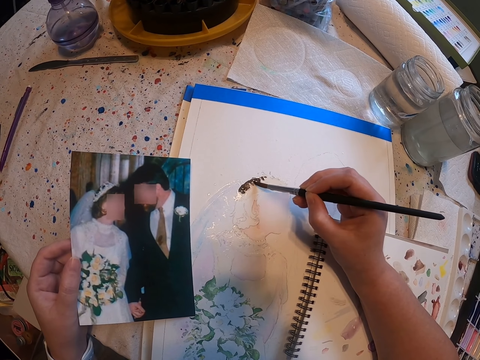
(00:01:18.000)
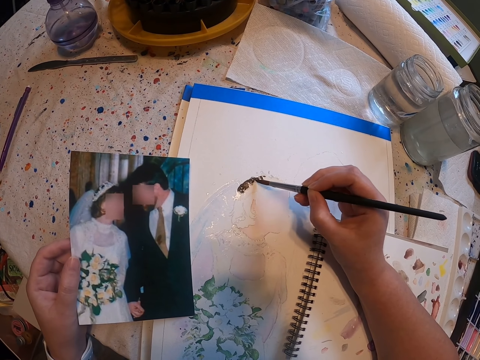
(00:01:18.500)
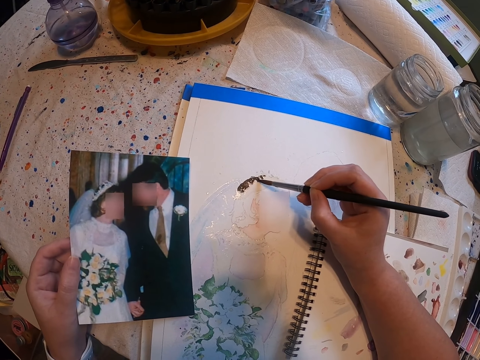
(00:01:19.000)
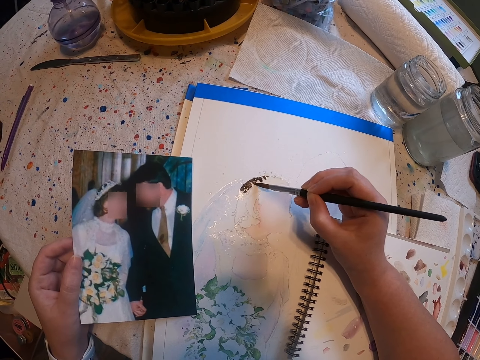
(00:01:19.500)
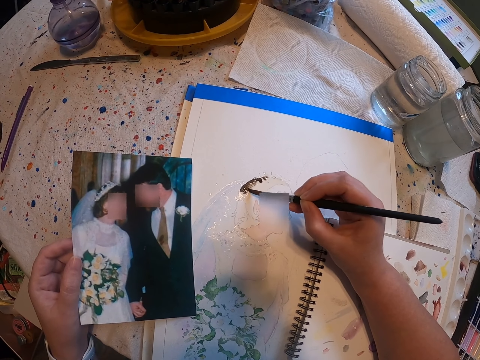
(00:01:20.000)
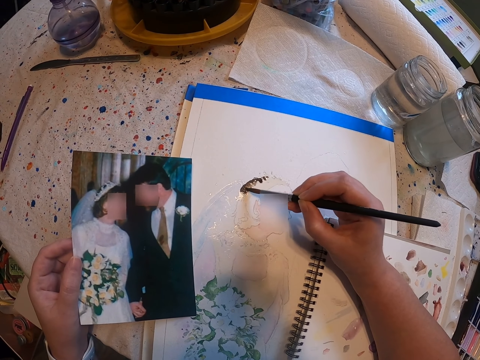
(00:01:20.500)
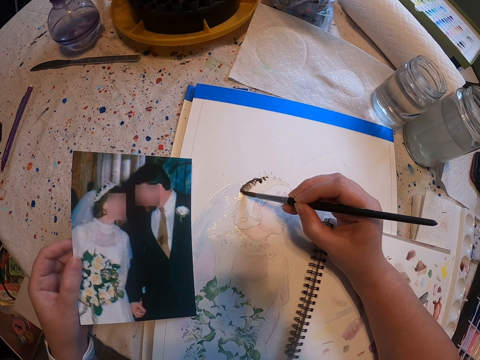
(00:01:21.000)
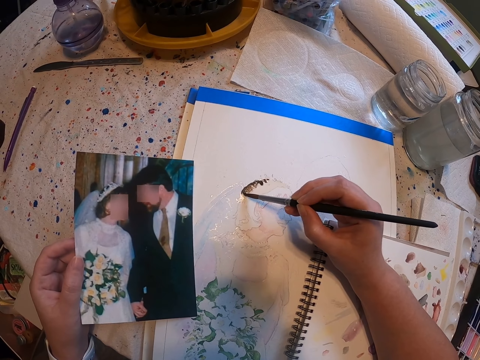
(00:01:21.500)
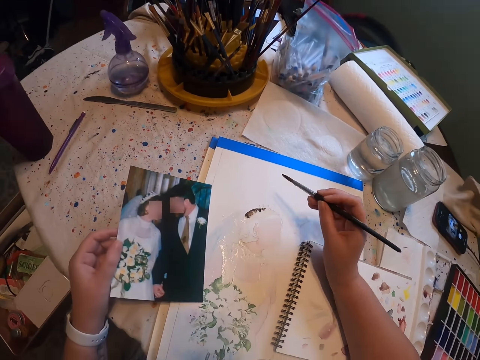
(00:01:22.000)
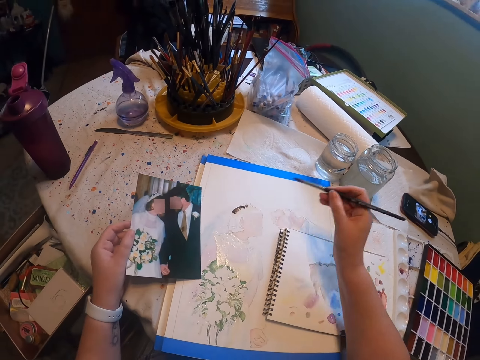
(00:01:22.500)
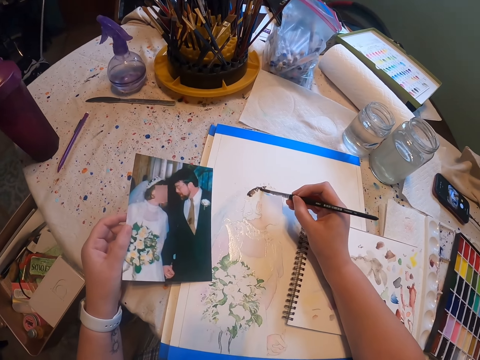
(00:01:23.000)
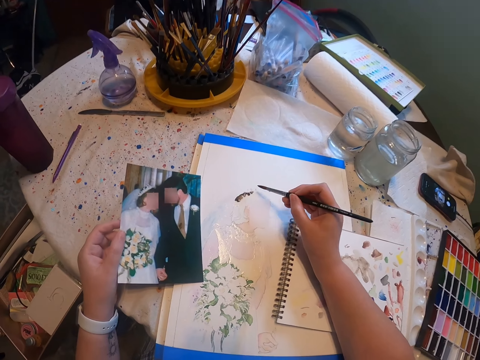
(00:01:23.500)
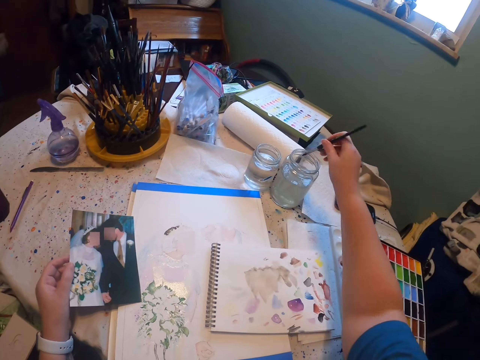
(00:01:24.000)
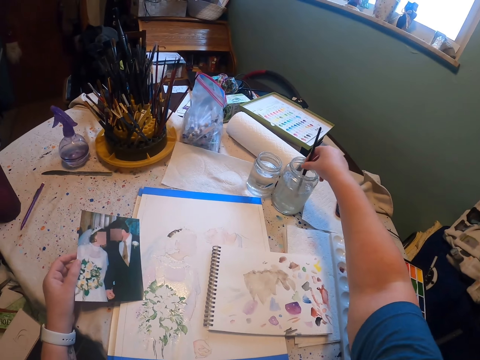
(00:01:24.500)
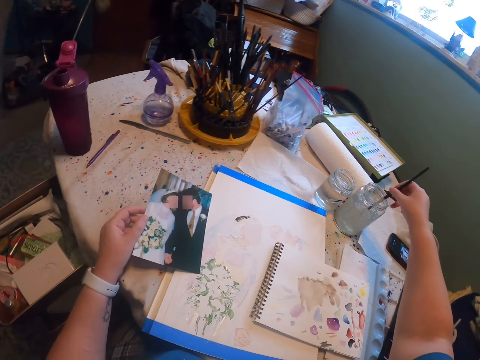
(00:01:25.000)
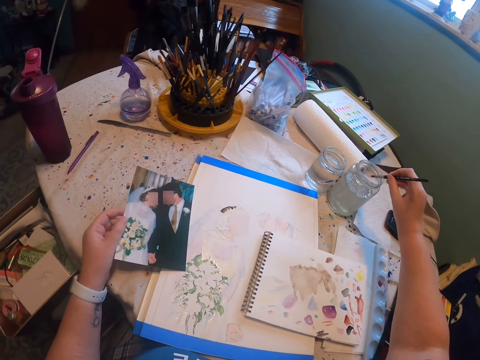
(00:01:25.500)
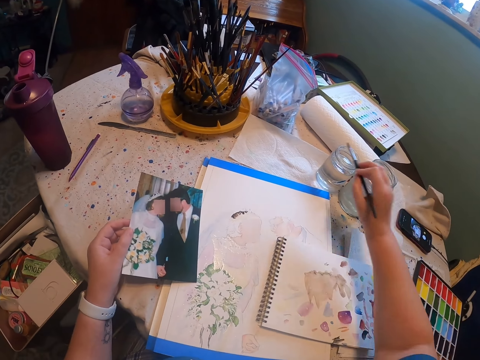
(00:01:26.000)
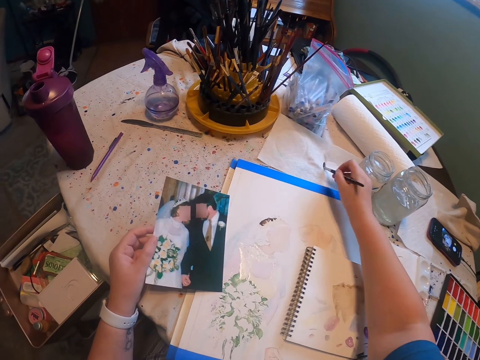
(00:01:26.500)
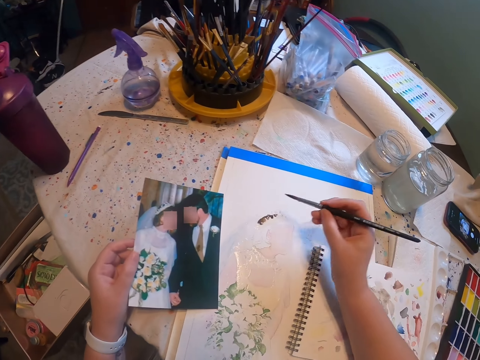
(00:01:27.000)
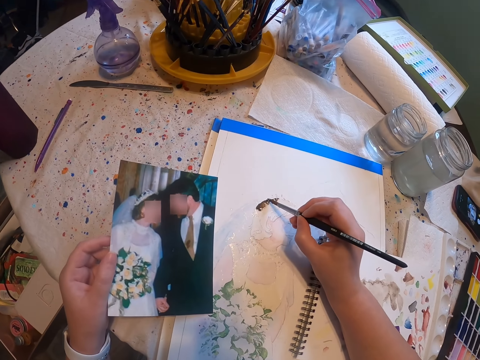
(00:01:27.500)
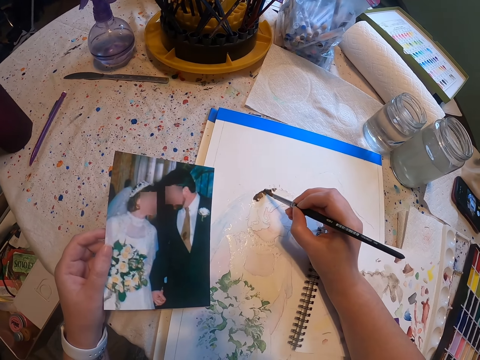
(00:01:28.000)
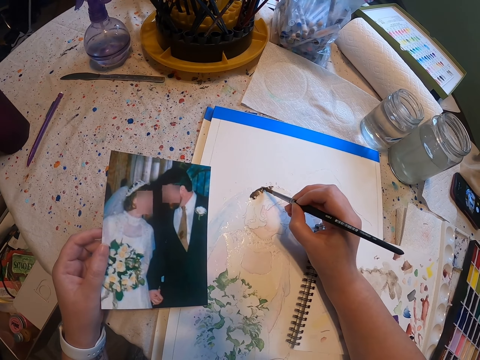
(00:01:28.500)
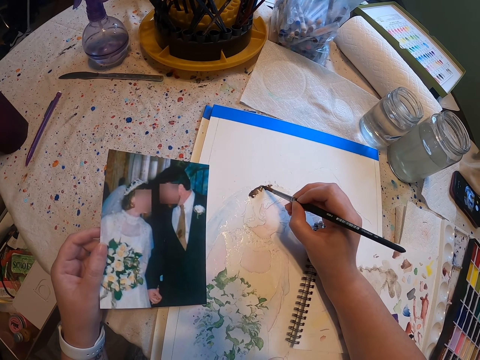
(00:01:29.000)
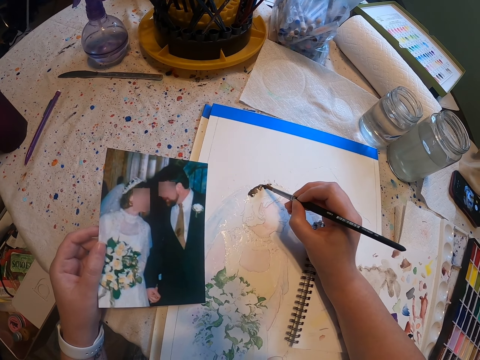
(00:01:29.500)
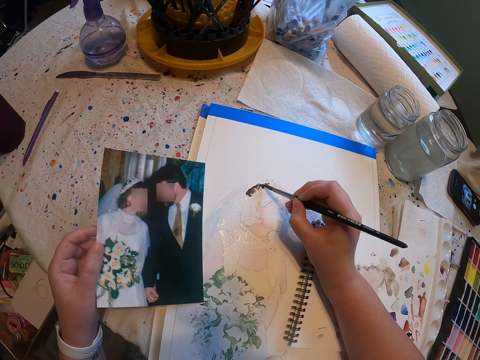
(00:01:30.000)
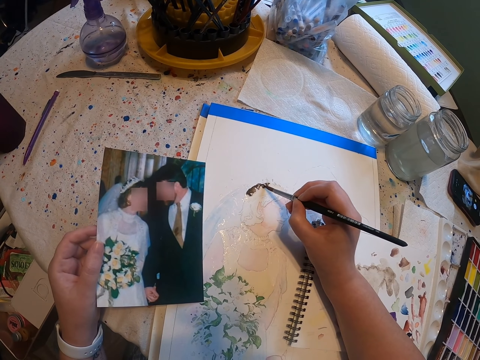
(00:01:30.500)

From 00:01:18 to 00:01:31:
The camera wearer looks around a room. They rinse a paint brush in another tin. They wipe the paint brush on a tissue paper. They paint a craft paper with the paint brush.

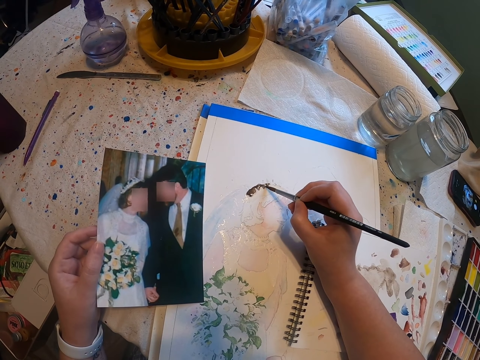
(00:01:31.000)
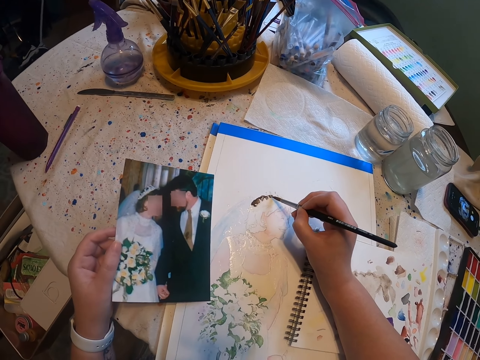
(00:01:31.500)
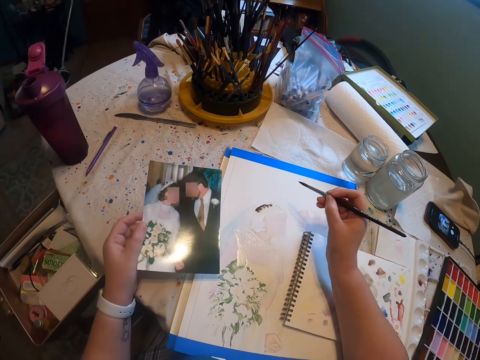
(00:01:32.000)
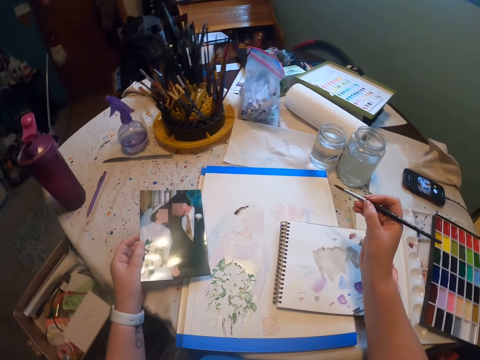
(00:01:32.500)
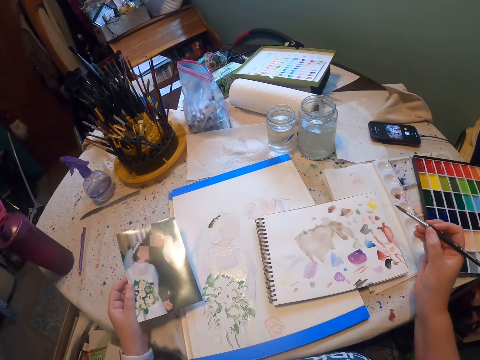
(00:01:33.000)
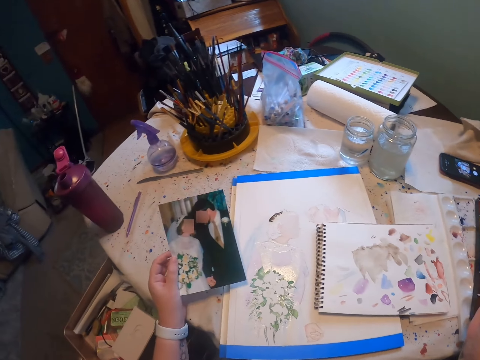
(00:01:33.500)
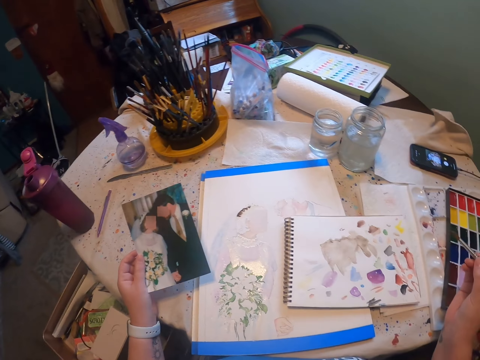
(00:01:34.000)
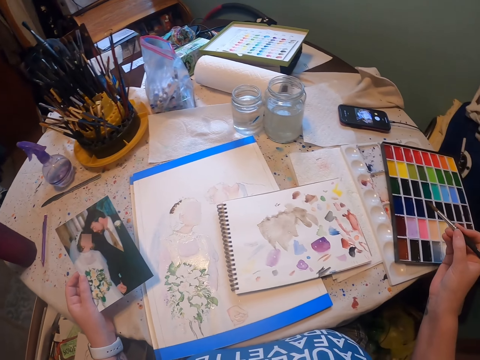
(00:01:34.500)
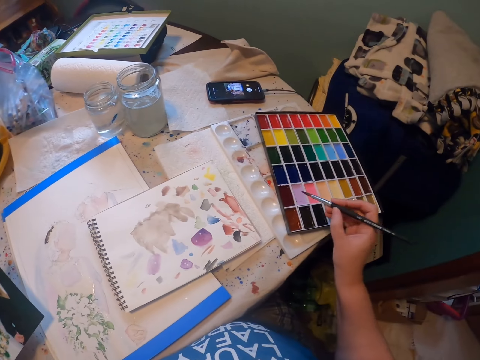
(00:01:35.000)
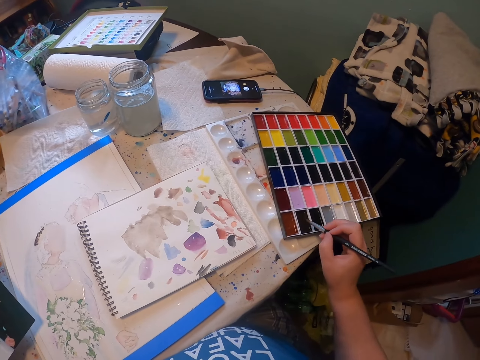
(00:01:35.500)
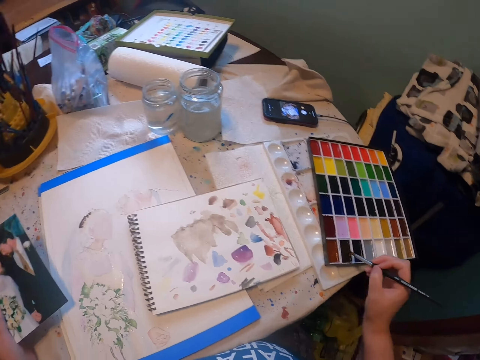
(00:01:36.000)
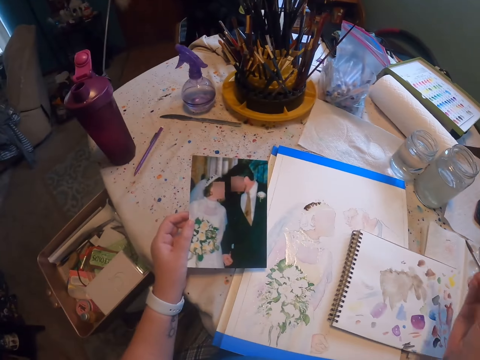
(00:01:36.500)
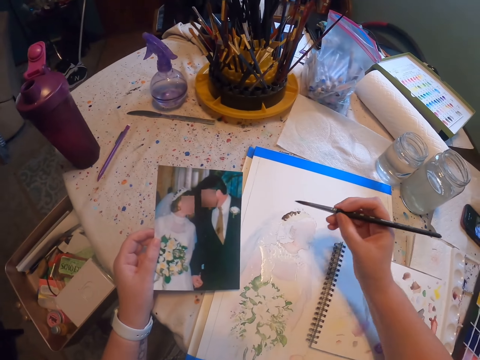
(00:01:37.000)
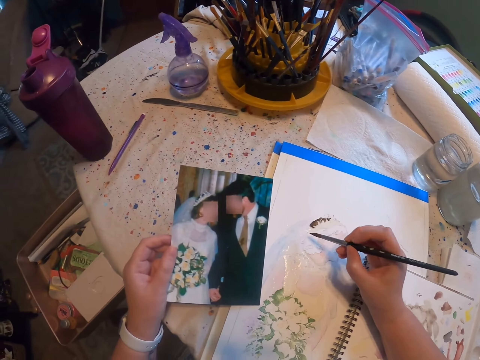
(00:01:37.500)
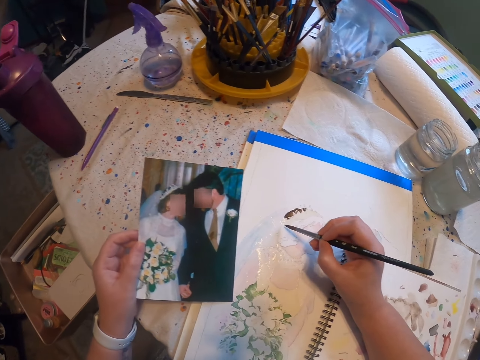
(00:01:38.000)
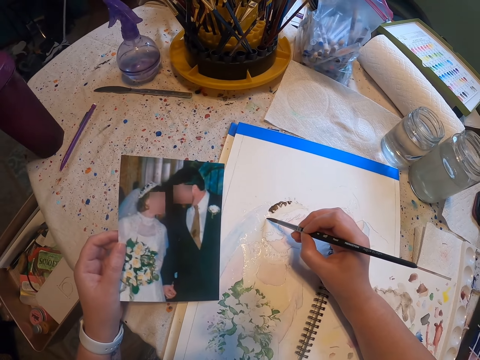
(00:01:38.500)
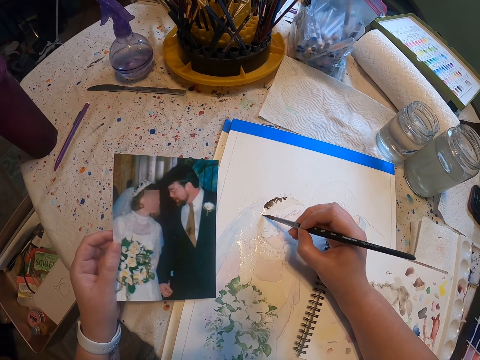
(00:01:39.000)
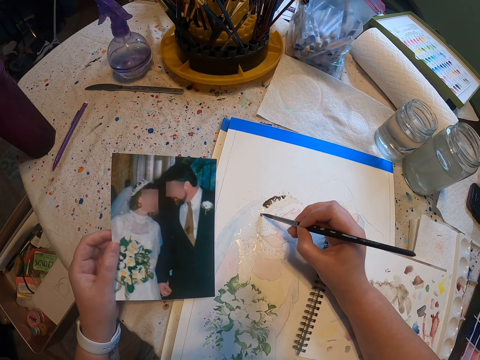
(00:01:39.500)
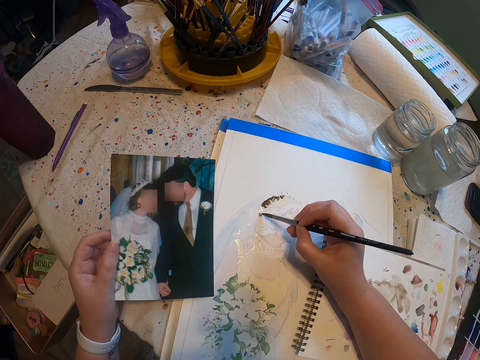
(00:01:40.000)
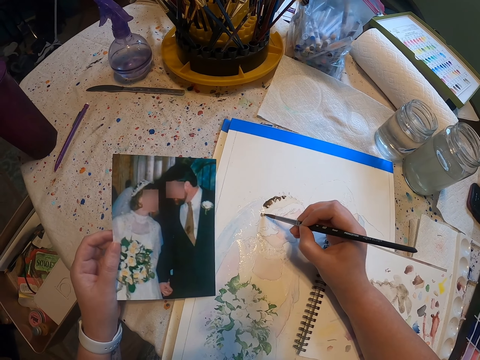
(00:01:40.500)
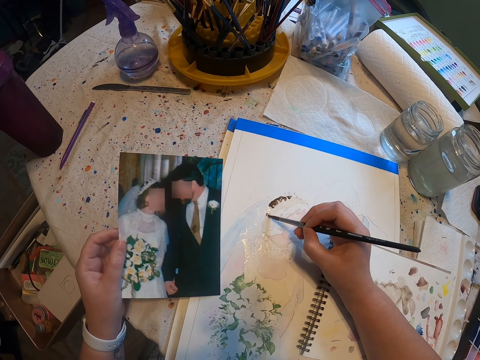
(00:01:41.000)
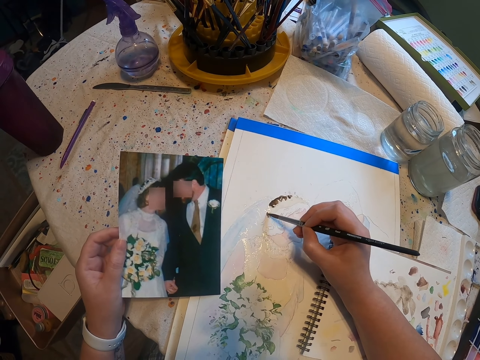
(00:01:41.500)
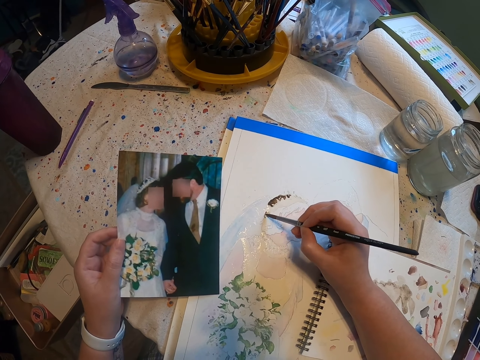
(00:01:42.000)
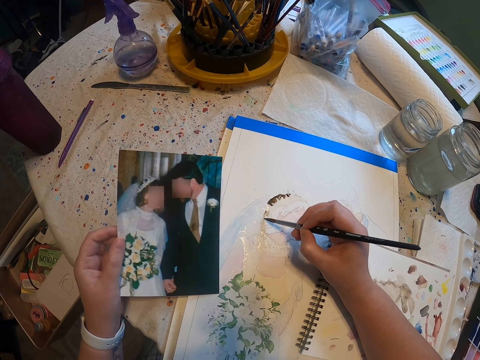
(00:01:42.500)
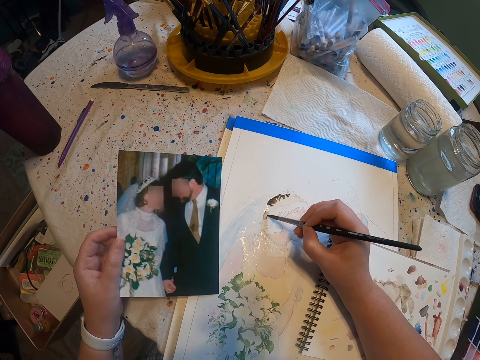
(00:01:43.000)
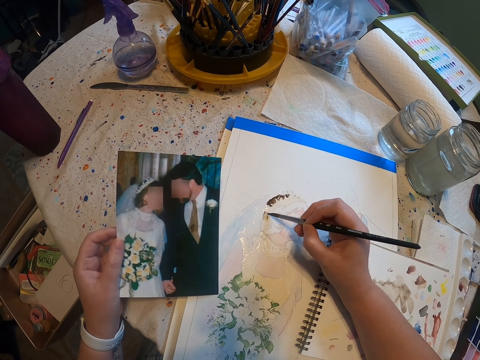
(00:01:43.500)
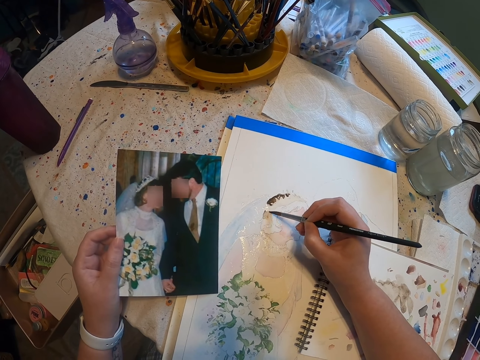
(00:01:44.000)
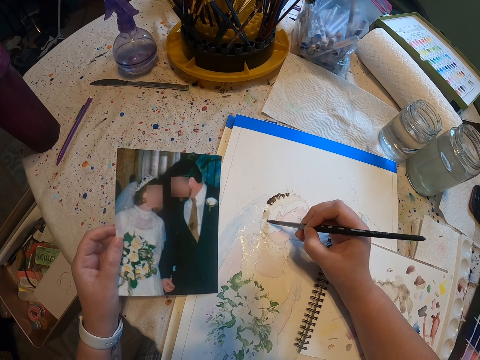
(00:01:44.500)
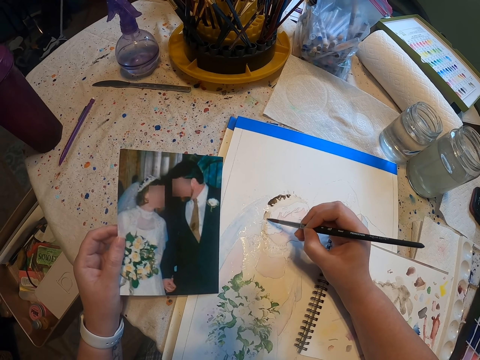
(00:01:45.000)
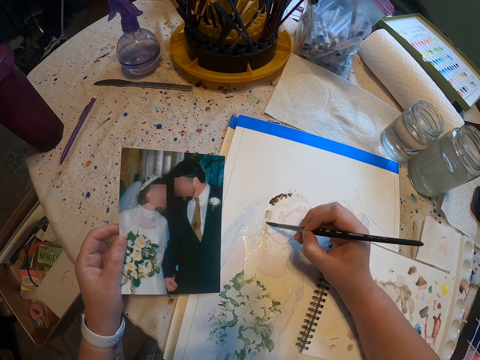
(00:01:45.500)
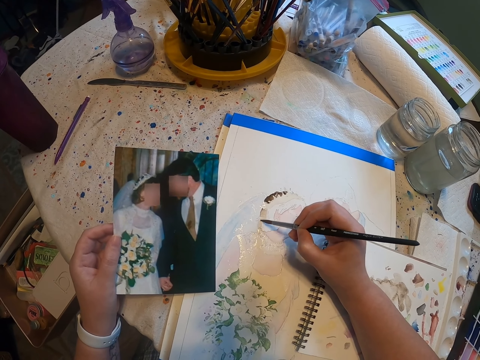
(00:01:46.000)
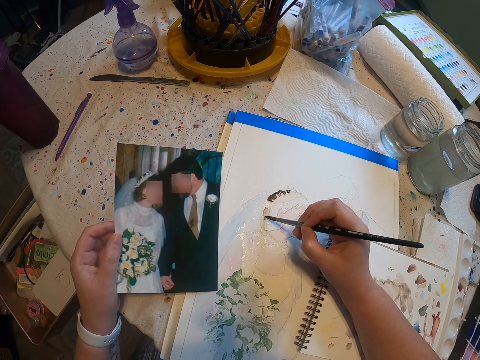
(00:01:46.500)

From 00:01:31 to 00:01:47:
The camera wearer looks around a room. They scoop paint from a paint pallet. They paint a craft paper with a paint brush.
